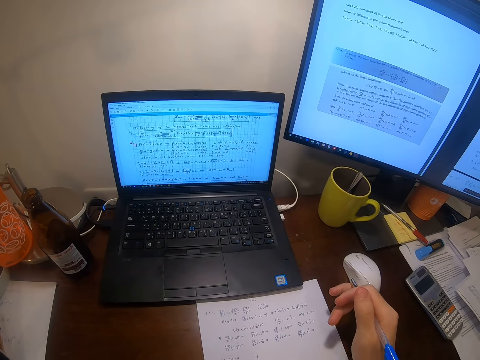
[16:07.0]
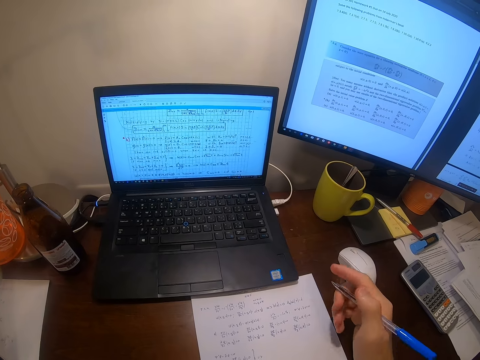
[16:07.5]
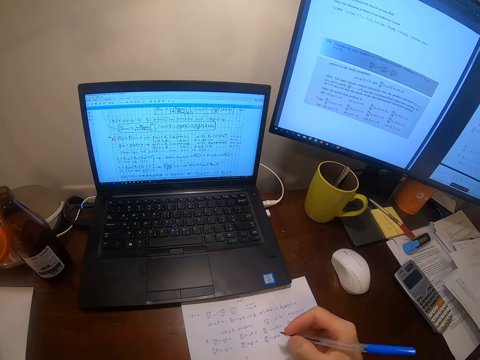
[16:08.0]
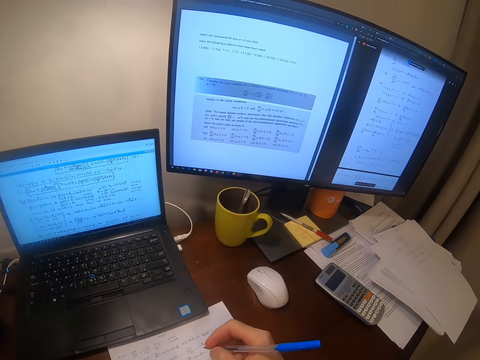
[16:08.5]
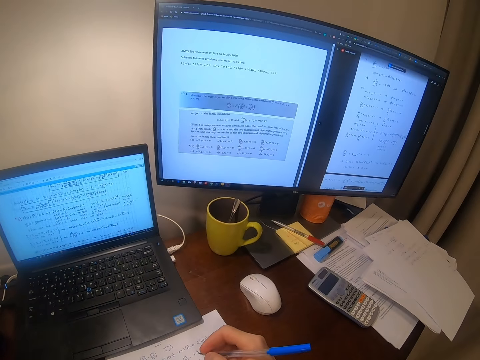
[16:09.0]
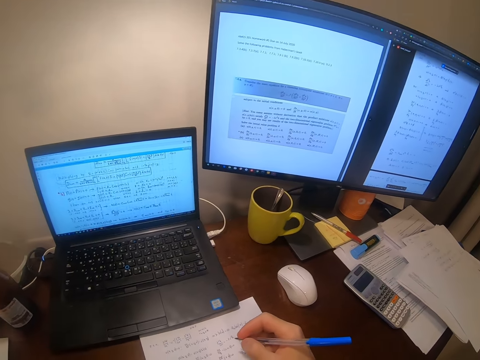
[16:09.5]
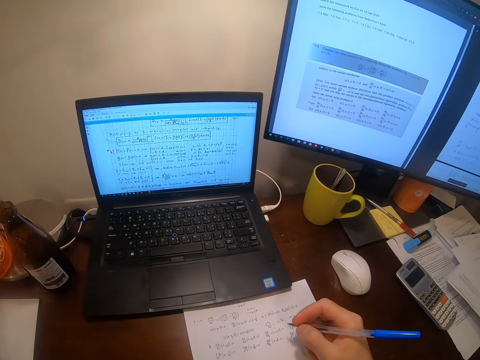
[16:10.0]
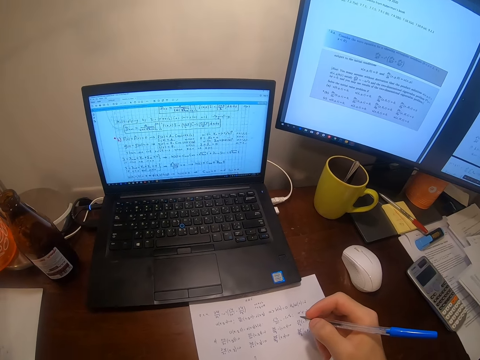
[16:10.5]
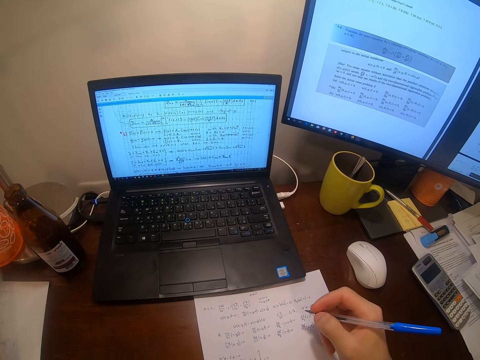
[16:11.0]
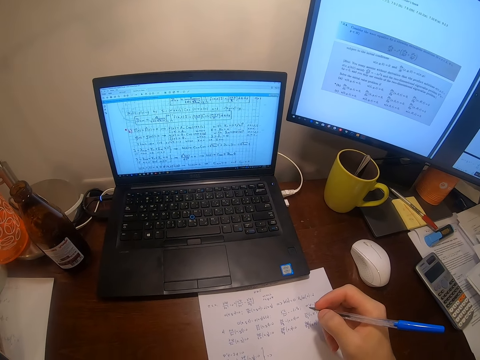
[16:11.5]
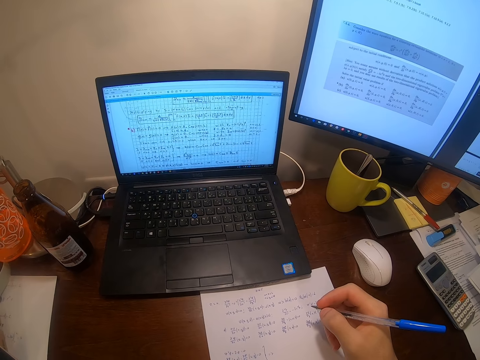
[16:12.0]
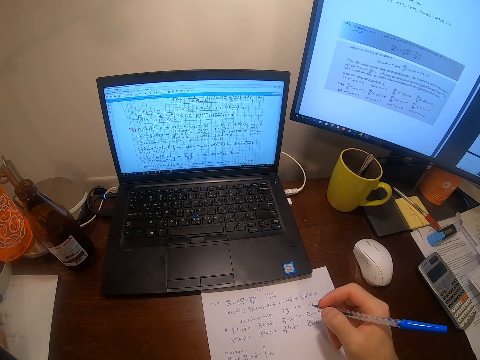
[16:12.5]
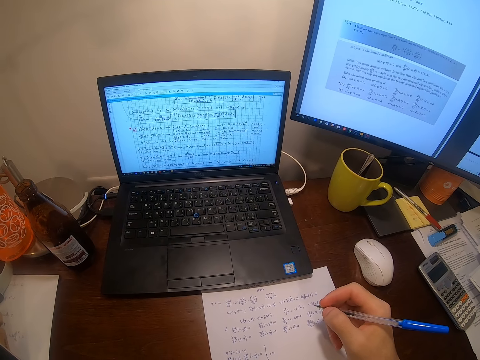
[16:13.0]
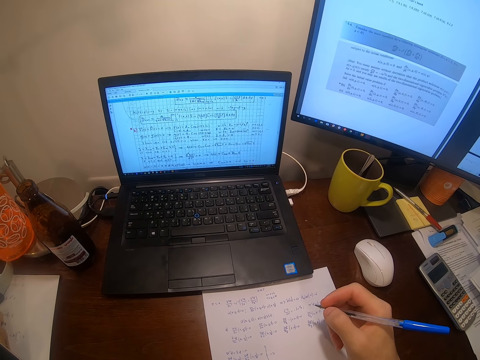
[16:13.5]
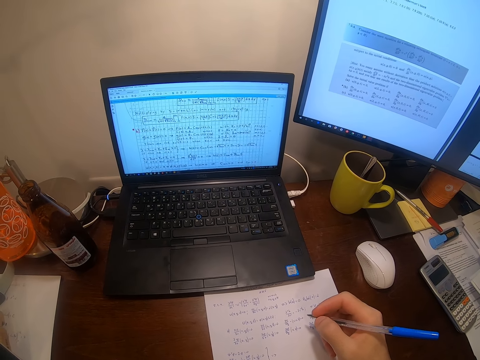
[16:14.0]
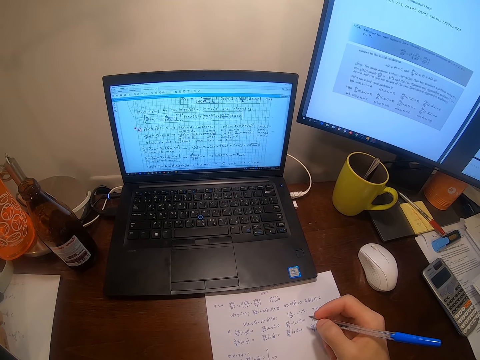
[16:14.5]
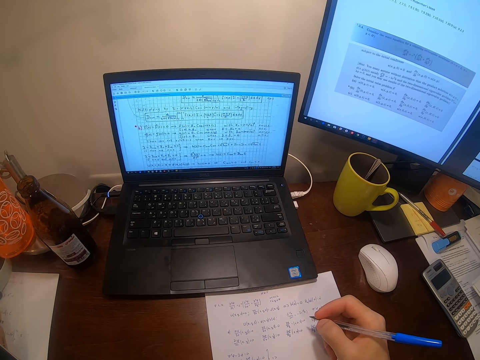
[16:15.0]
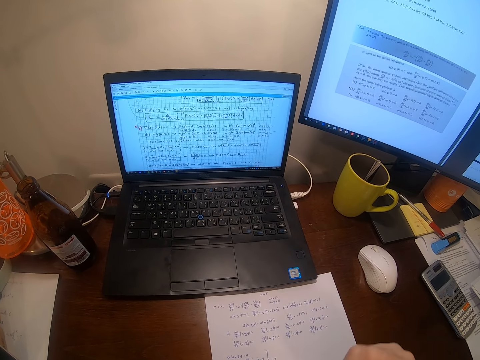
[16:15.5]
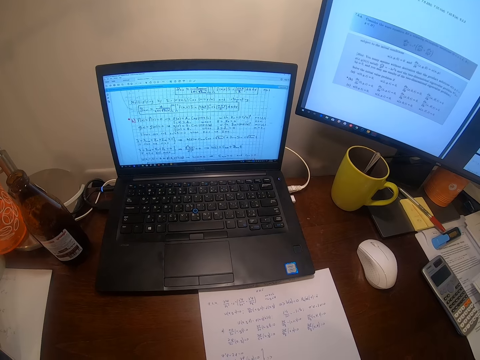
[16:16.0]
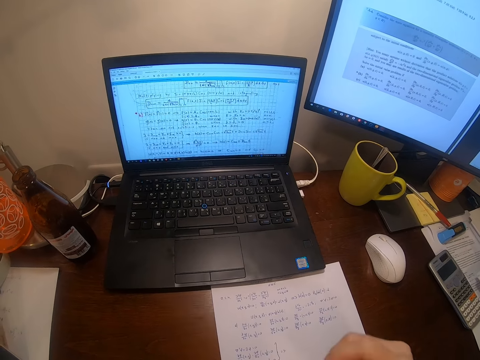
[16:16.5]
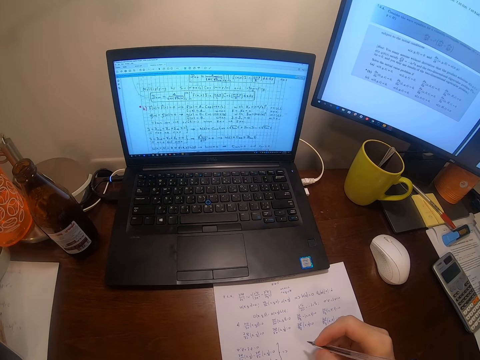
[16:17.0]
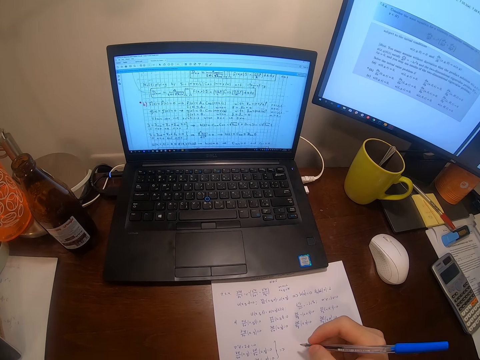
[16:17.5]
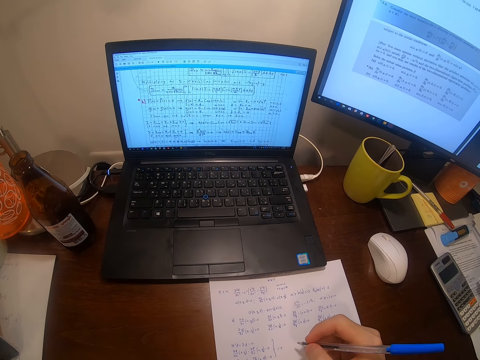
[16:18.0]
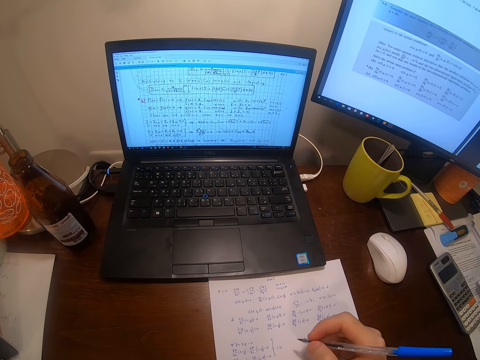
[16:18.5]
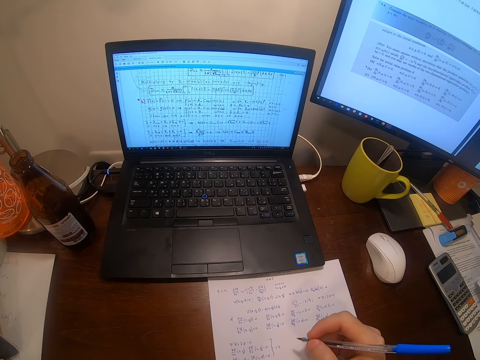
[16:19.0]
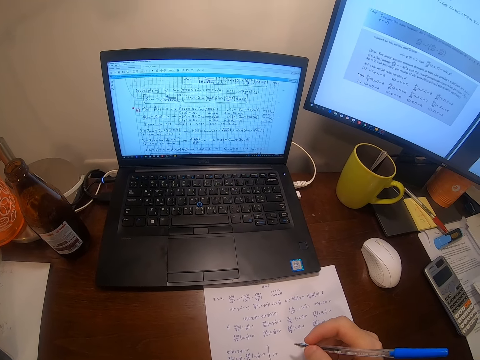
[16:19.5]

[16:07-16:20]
The camera wearer wipes on the paper. They pick a bottle. They move a hand.

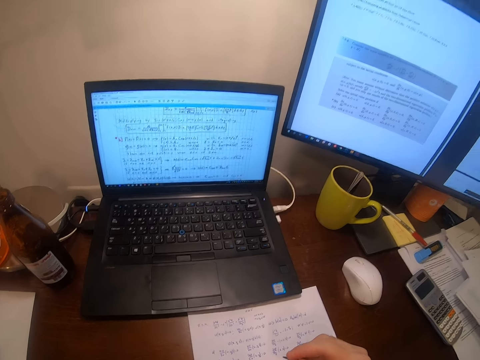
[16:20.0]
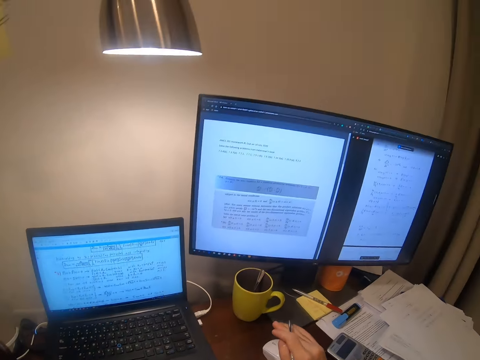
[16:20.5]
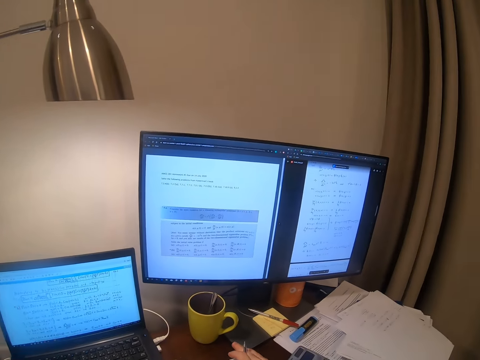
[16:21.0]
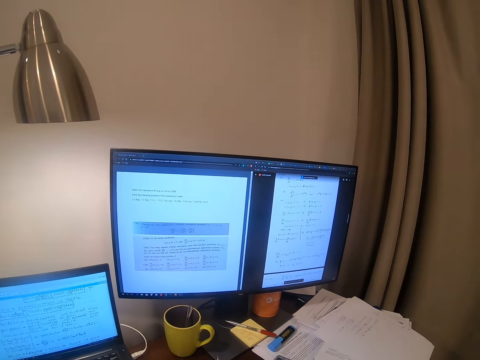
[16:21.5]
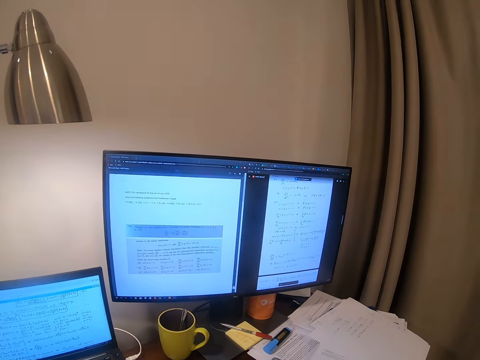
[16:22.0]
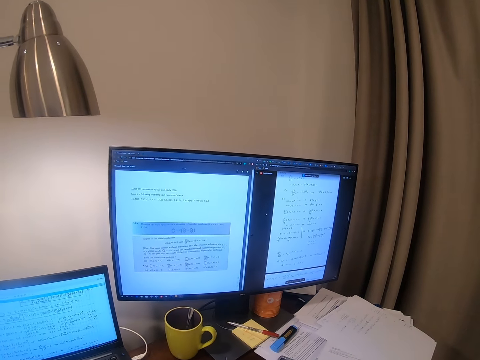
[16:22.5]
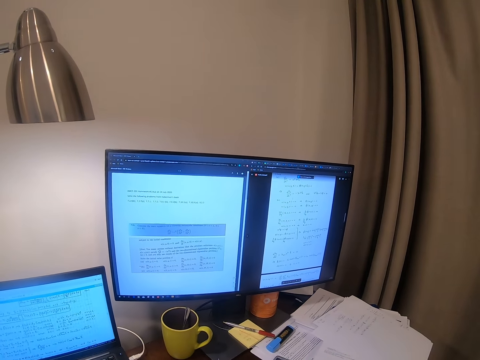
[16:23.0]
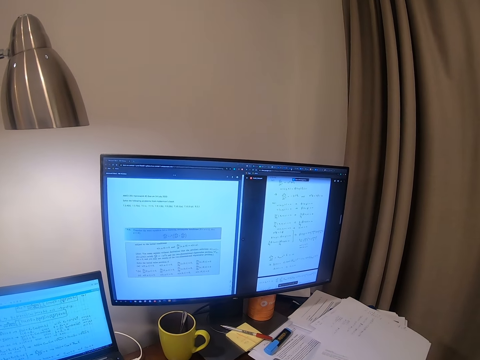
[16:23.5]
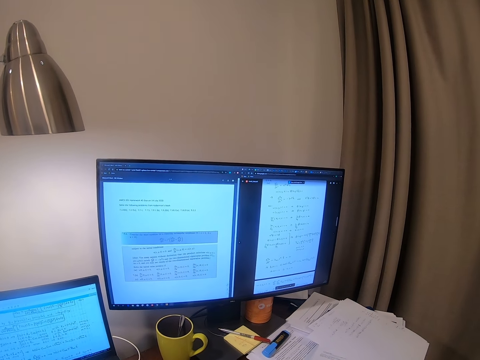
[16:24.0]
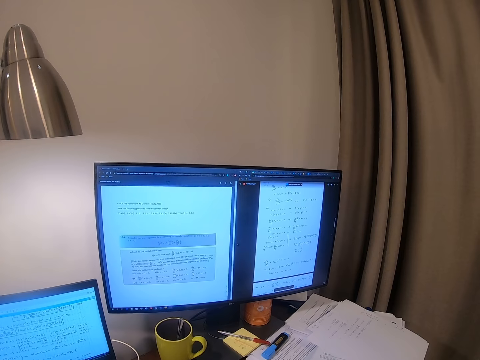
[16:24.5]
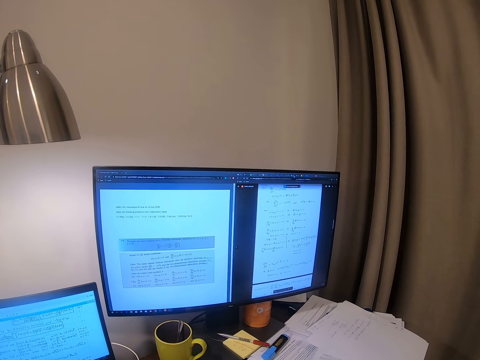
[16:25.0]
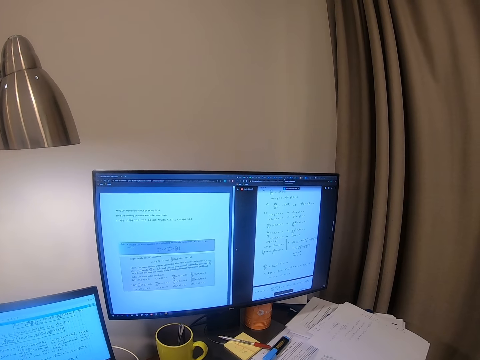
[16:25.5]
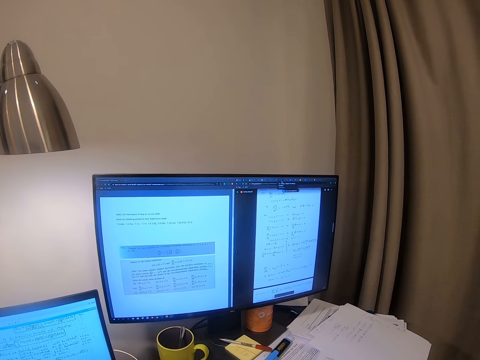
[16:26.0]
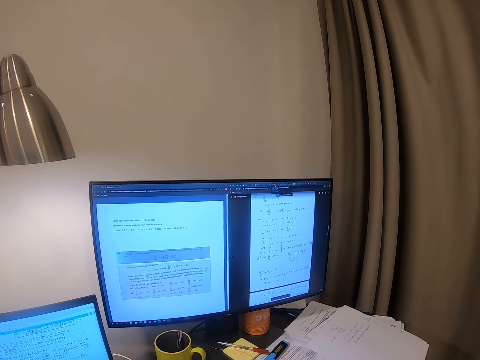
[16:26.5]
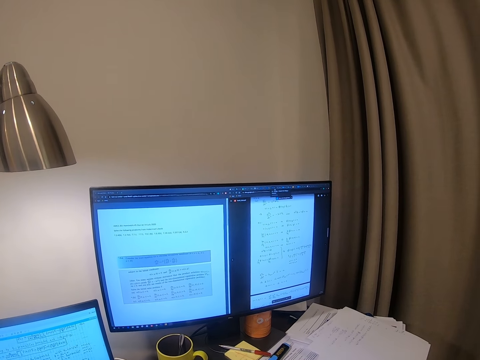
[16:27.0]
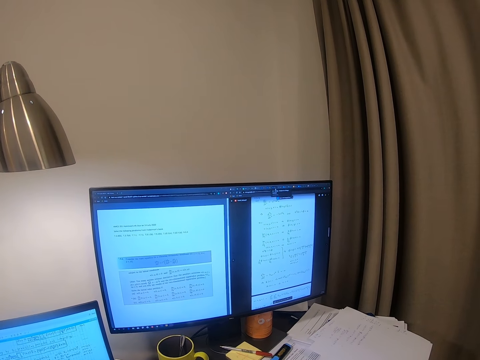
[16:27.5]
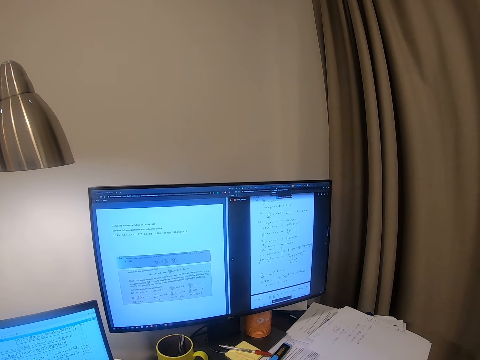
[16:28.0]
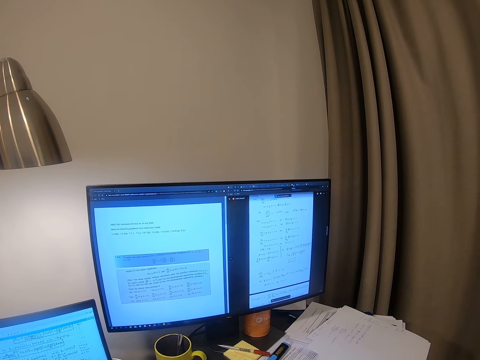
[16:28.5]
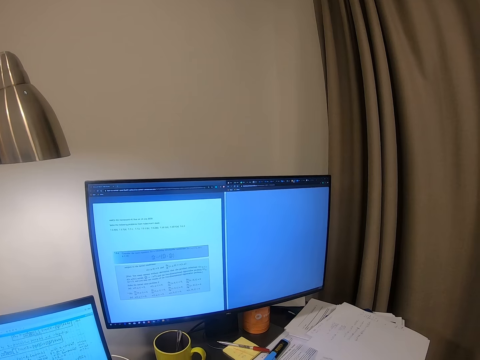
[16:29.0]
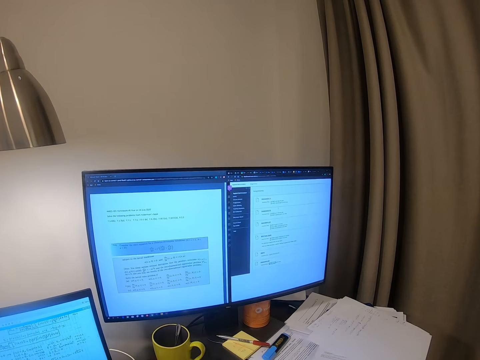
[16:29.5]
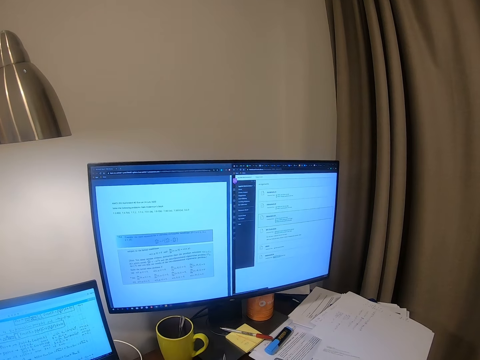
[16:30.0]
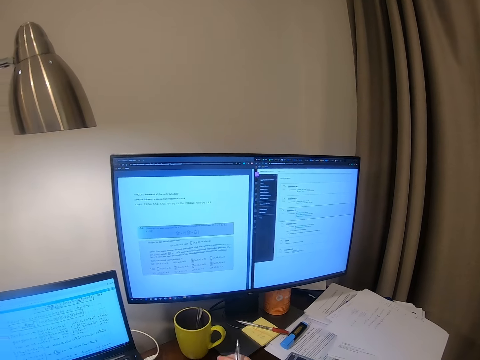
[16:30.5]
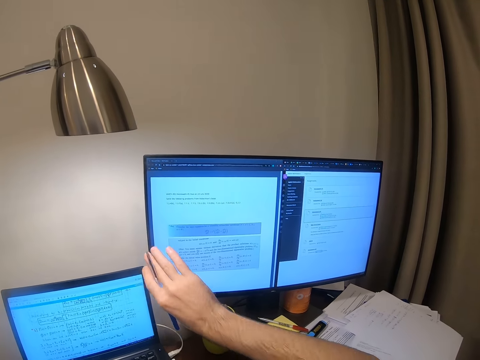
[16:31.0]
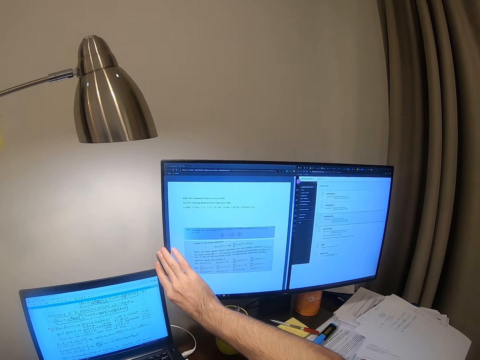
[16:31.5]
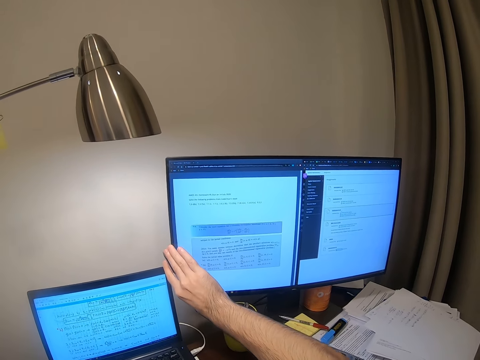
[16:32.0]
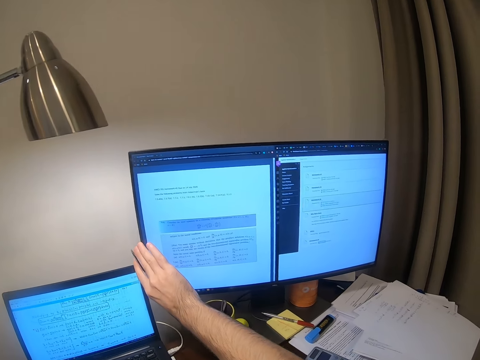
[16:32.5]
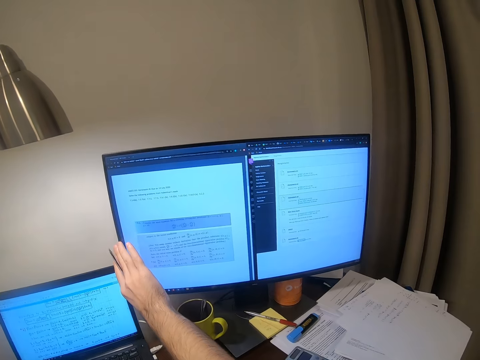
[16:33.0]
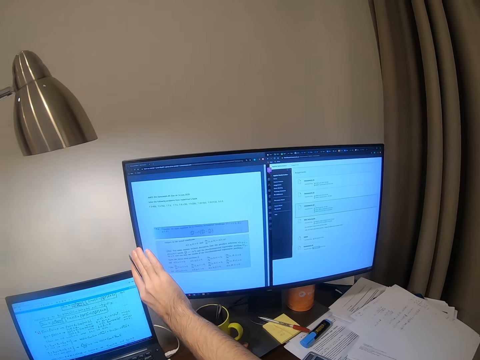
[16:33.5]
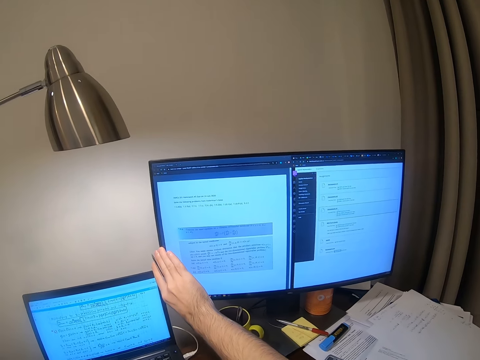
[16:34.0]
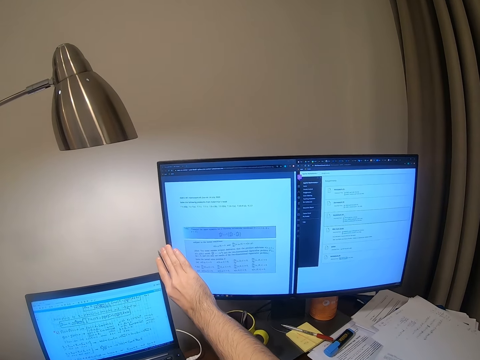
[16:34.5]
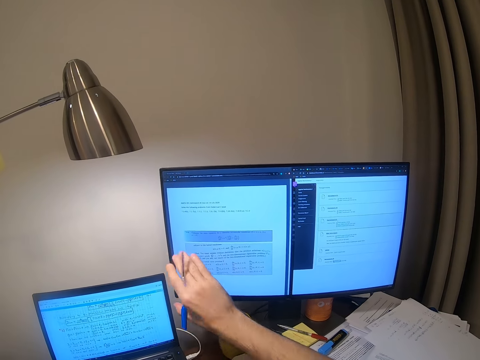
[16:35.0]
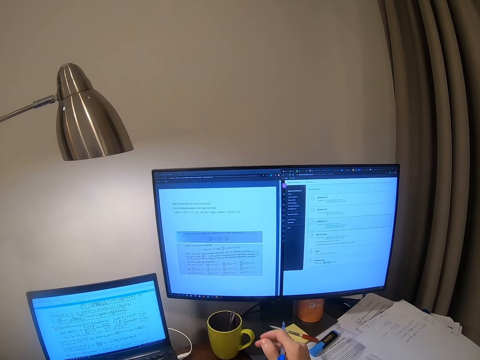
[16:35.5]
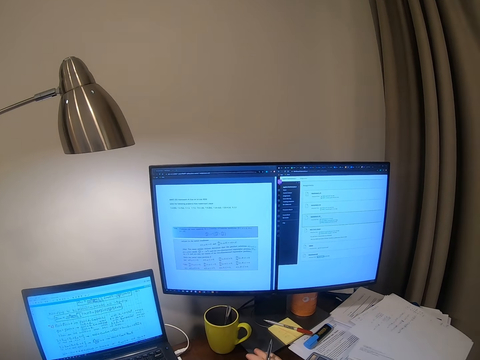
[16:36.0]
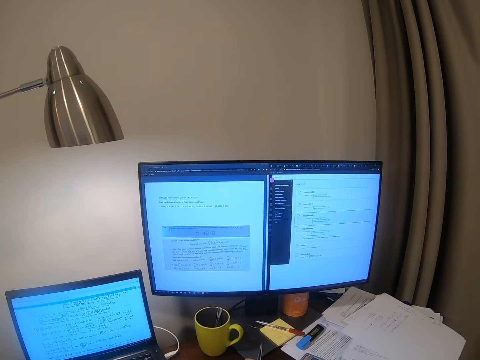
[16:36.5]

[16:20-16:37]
The camera wearer clicks a mouse. He operates the computer. He pushes his monitor. He adjusts the computer.
